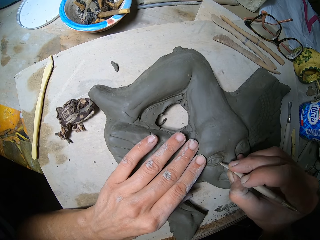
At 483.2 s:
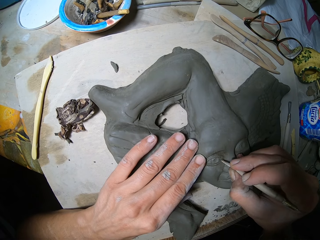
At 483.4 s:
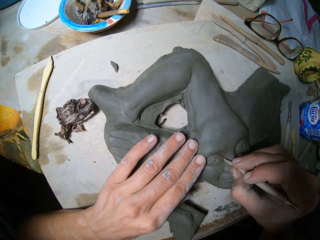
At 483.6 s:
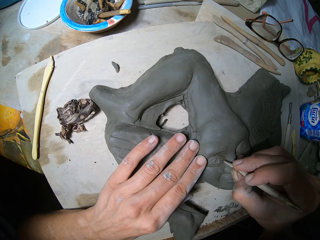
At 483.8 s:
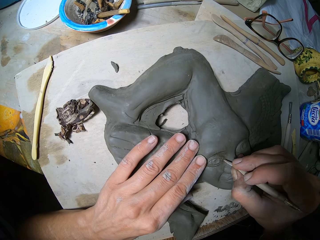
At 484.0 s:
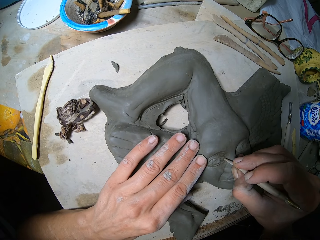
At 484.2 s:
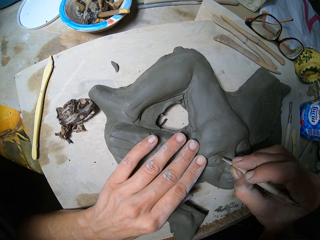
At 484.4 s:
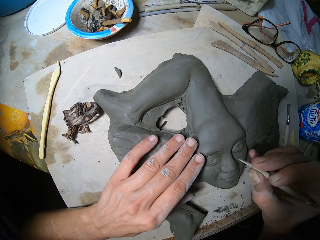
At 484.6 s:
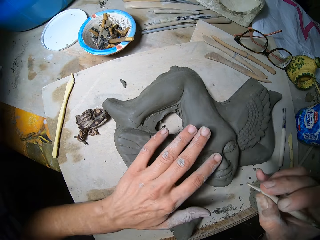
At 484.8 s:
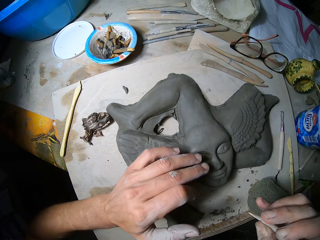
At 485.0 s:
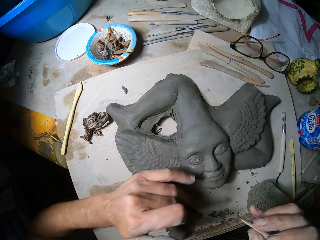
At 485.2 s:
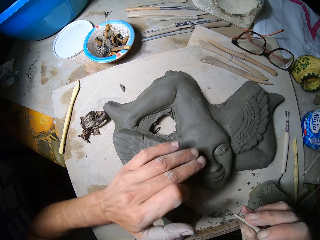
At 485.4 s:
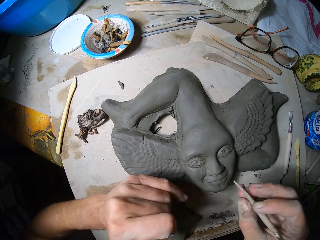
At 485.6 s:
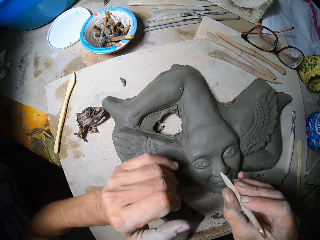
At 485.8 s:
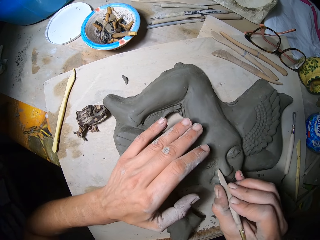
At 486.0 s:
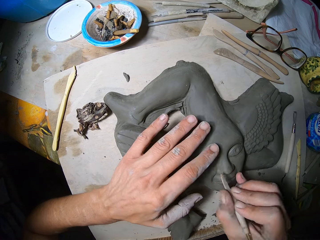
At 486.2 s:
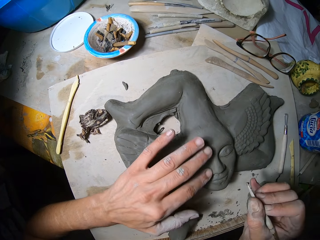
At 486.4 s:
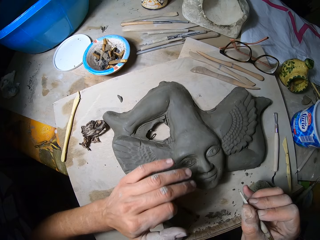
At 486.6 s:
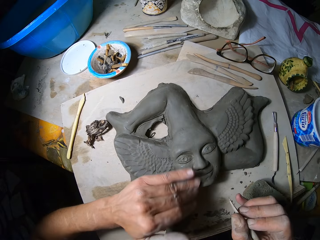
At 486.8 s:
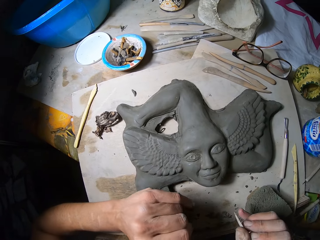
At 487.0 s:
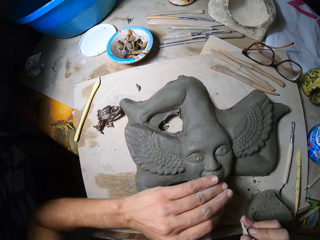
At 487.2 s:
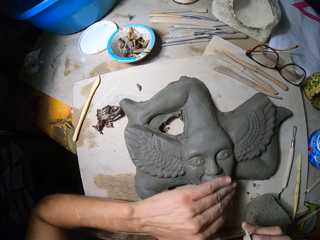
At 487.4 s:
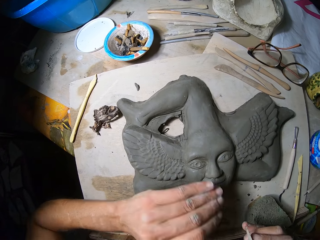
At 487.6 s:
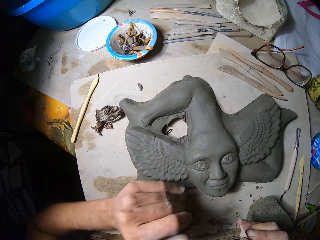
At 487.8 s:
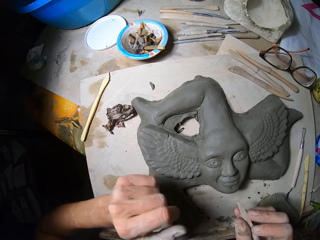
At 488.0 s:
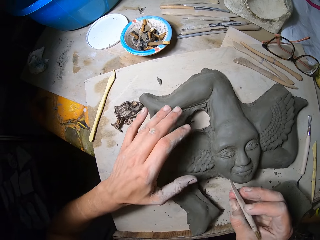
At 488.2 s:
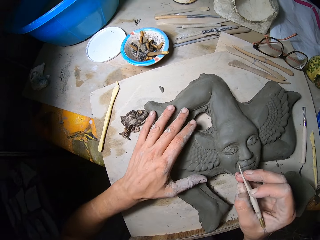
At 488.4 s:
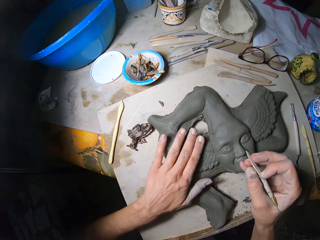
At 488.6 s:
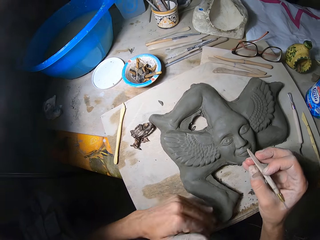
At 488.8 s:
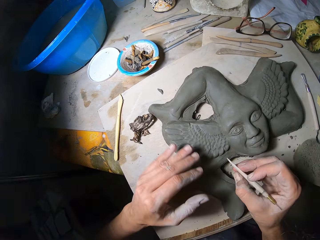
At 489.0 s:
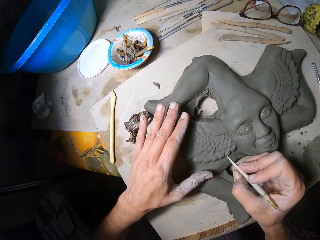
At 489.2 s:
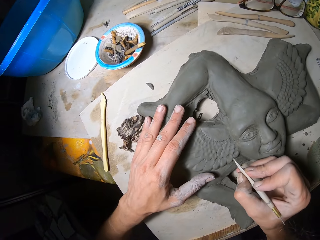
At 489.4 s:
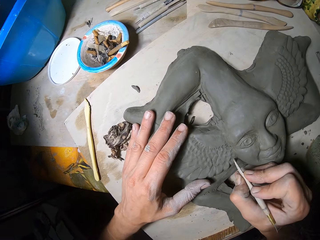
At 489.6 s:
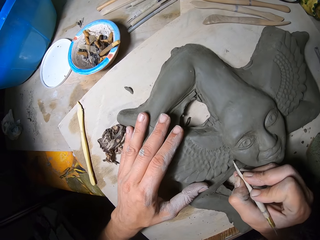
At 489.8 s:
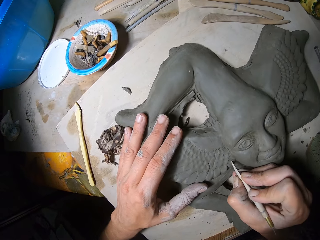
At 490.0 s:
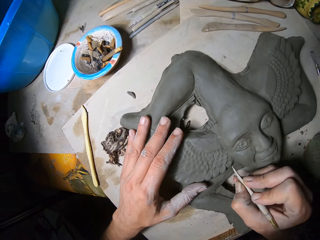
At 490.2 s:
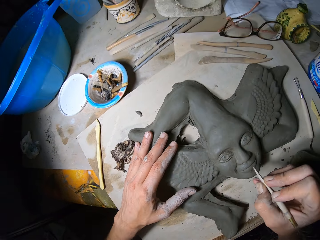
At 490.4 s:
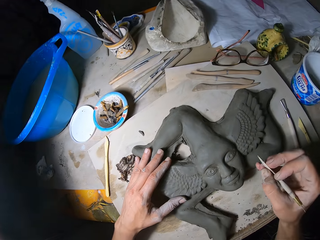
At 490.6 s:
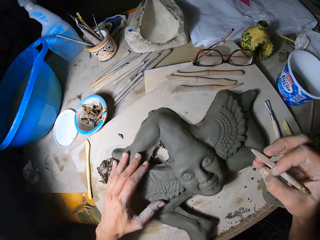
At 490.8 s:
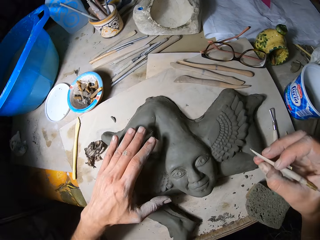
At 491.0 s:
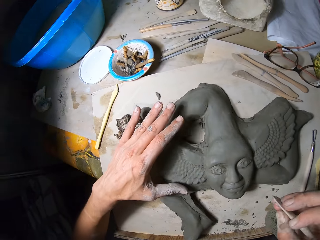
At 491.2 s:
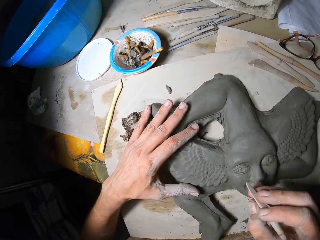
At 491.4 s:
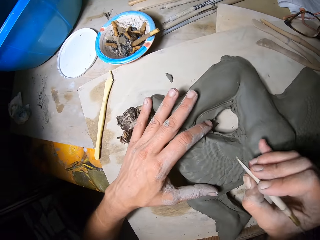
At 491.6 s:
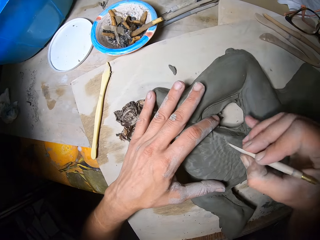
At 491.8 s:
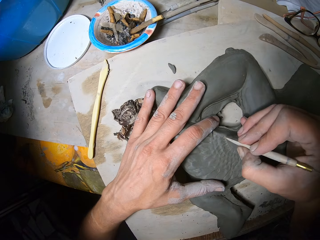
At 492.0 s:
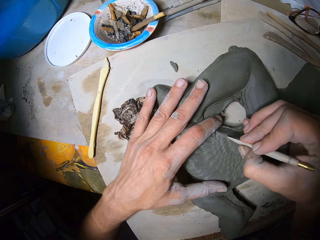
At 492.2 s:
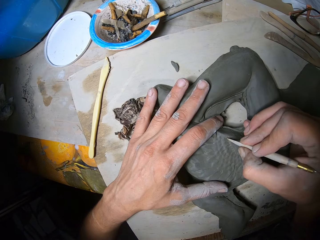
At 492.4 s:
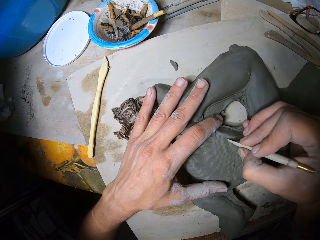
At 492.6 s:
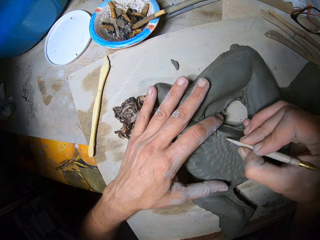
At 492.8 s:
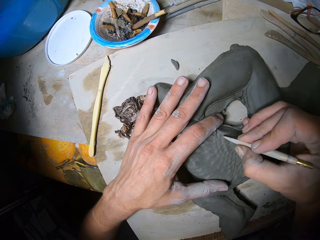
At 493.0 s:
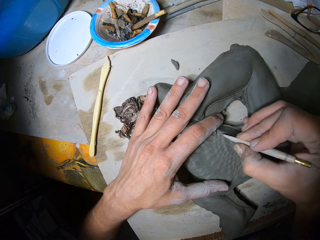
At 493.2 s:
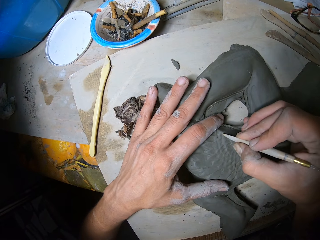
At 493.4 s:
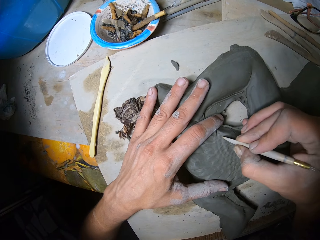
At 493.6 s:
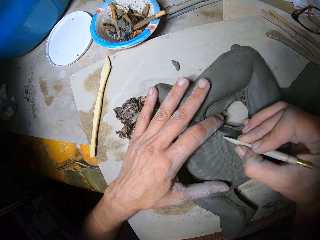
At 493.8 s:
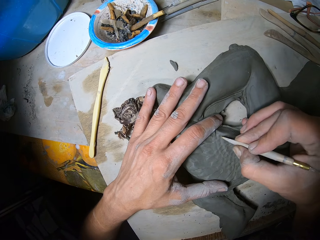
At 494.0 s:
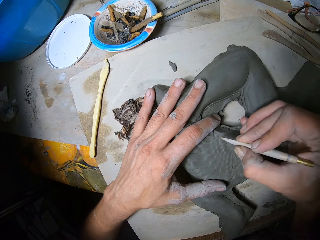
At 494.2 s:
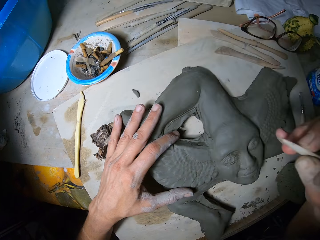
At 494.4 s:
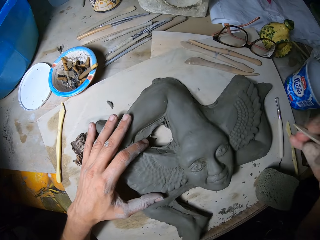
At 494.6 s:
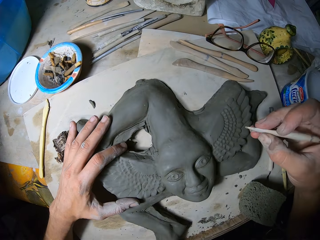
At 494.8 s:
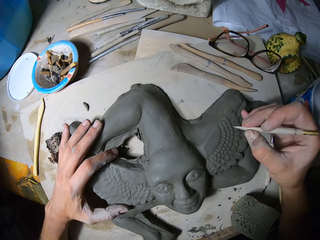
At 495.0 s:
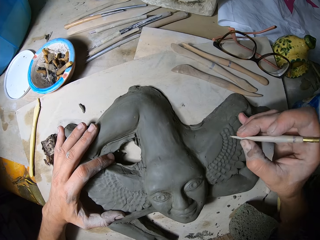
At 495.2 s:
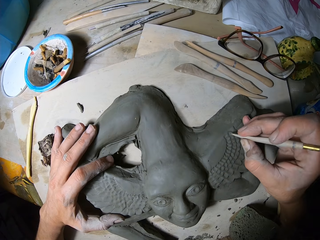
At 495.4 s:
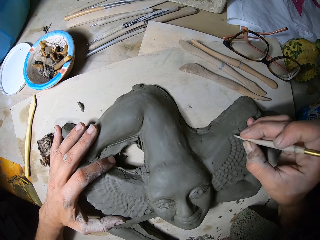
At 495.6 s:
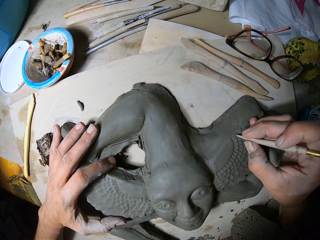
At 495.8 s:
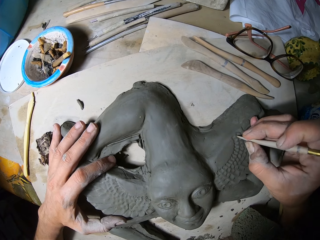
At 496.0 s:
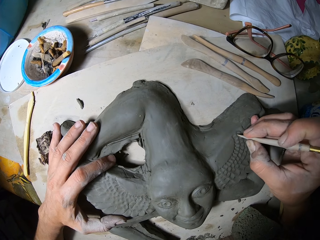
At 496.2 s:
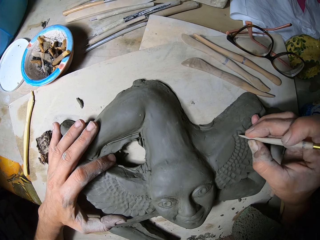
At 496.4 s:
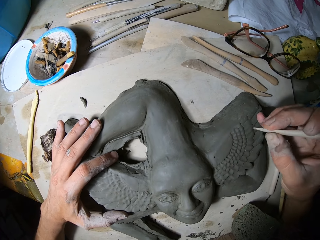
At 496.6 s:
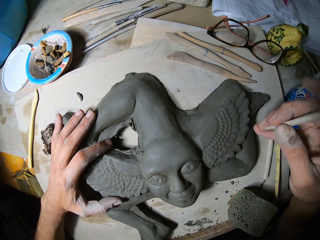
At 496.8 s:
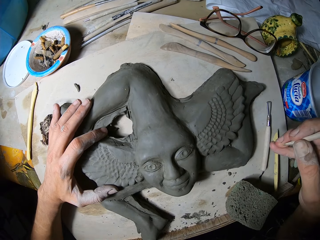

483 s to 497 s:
The camera wearer dusts the surface of the artwork or sculpture on the slate board on the work table with his left hand. He decorates the sculpture. He wipes the sculpture. He places his left hand on the sculpture and moves his hand around the sculpture. He carves the artwork on the slate board on the work table with the modelling tool in his right hand. He decorates the sculpture.

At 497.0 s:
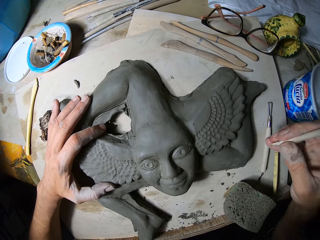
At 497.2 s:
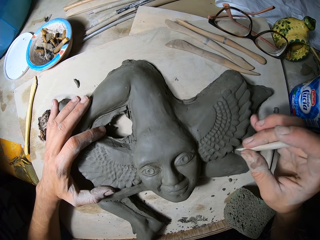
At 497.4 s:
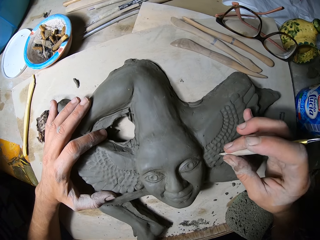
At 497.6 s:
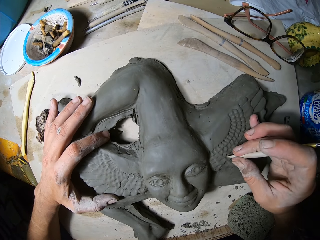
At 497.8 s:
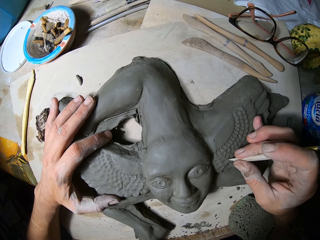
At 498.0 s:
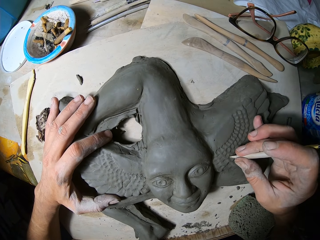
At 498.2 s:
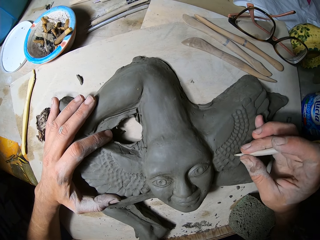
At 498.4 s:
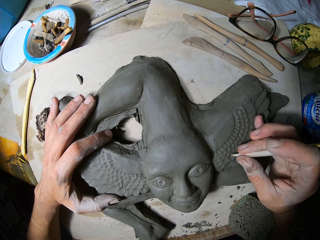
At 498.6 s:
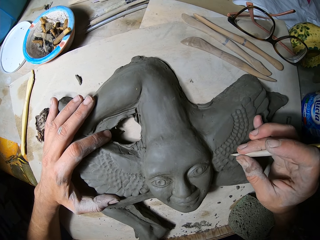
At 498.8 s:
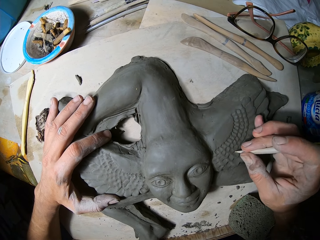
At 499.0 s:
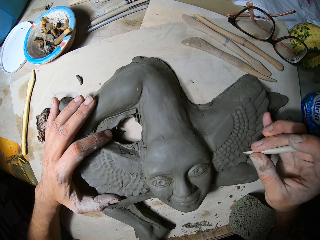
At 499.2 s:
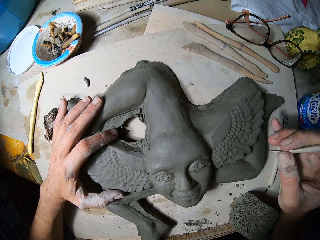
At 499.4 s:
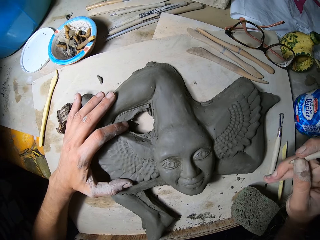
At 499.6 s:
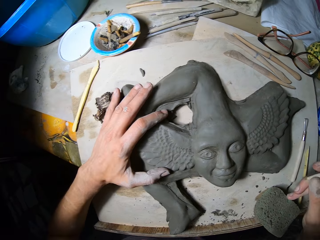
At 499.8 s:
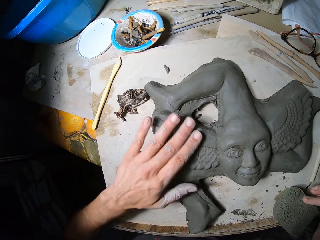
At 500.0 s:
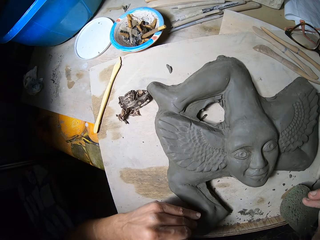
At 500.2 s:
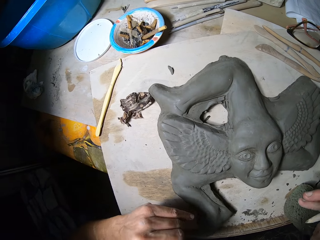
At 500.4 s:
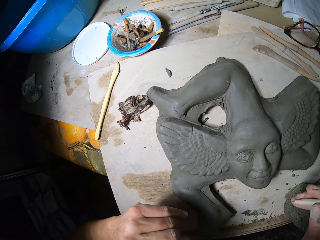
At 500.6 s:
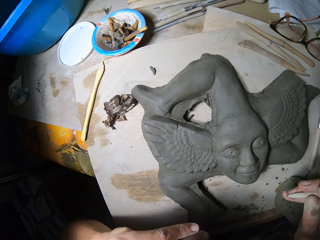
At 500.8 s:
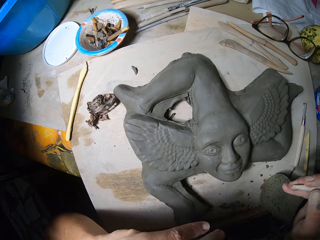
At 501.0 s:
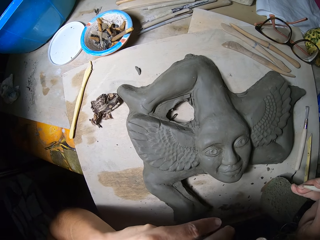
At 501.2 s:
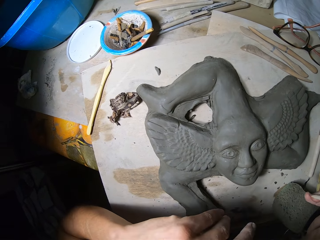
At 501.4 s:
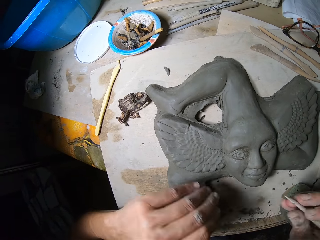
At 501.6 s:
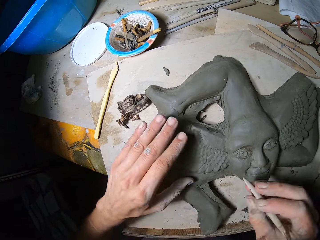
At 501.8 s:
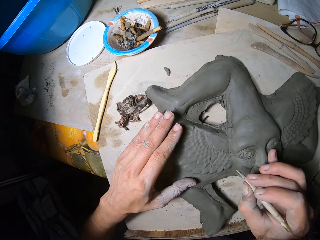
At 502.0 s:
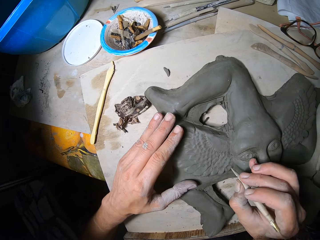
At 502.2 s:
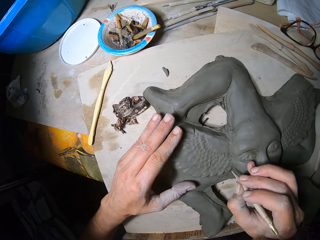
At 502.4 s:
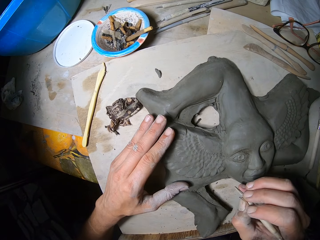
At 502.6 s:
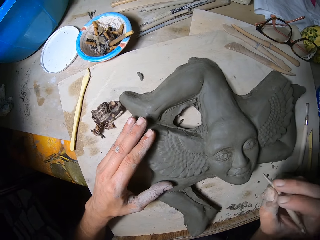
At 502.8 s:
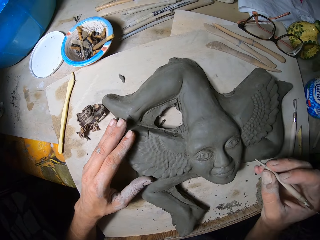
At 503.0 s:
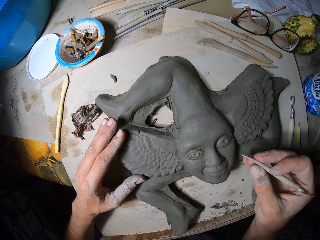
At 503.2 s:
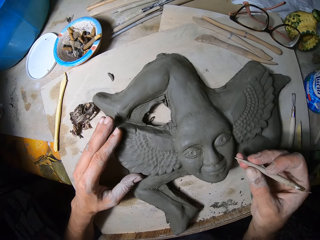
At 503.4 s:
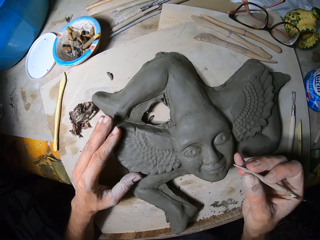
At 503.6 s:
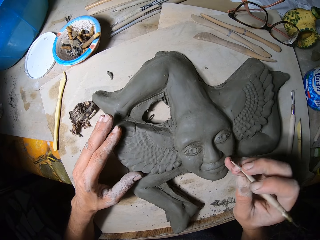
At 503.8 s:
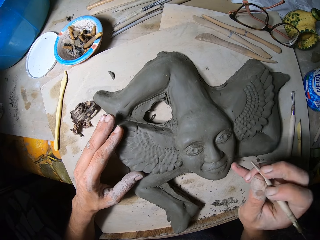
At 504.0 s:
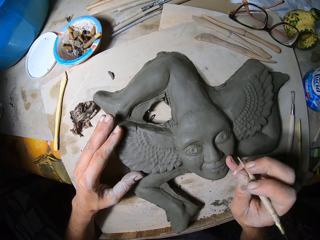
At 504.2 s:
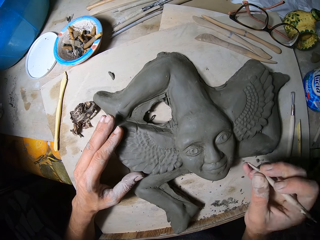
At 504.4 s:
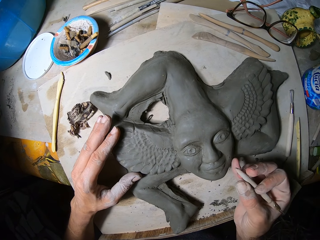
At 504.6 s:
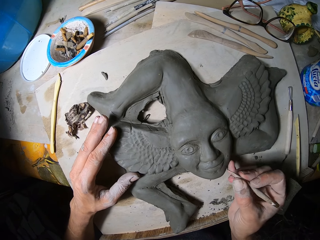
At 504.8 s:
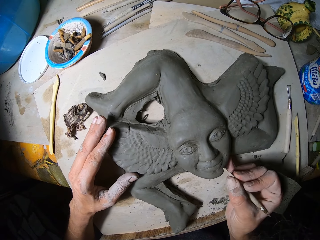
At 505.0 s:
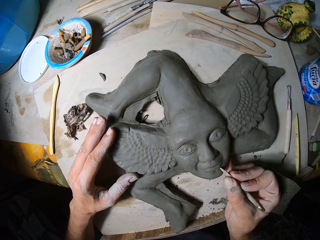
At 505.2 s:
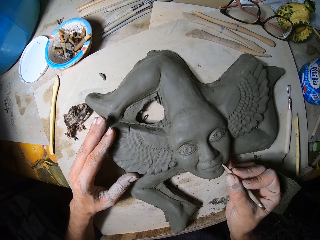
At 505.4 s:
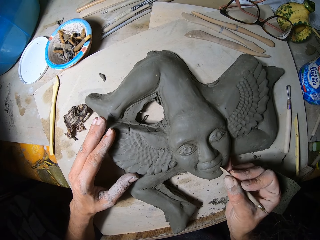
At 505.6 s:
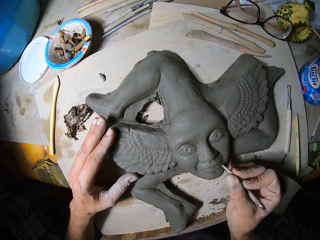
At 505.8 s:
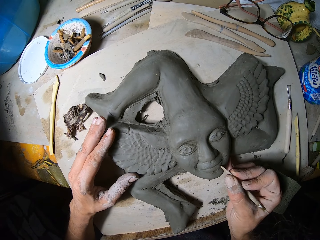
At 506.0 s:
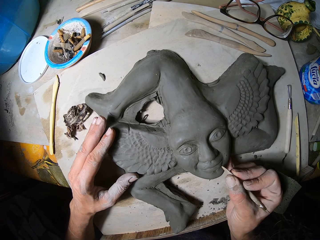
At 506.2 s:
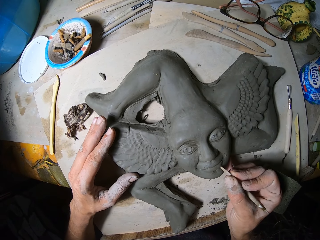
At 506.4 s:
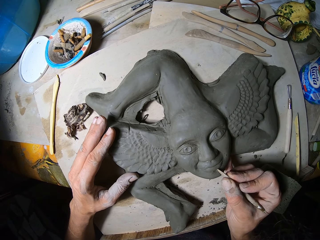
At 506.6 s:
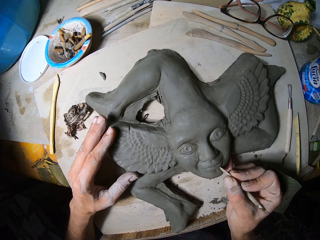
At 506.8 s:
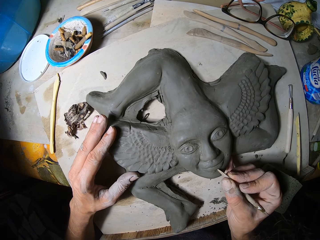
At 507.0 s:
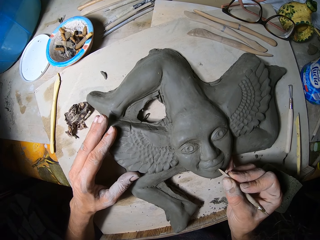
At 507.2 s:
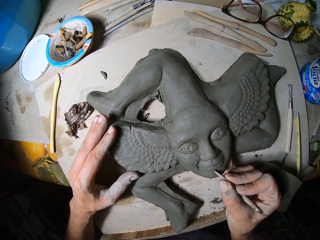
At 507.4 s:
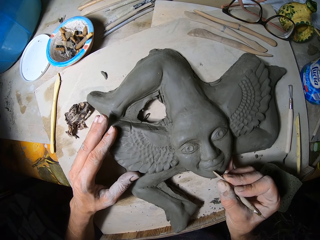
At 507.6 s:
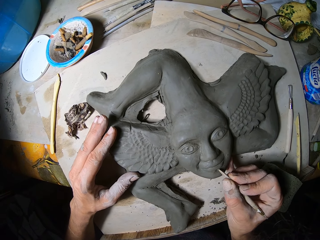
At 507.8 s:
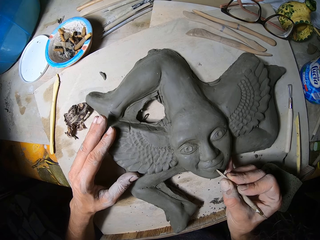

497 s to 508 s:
The camera wearer dusts the surface of the artwork or sculpture on the slate board on the work table with his left hand. He stares at the sculpture. He places his left hand on the sculpture. He dusts the surface of the artwork on the slate board on the work table with his pinkie finger. He decorates the sculpture. He carves the artwork on the slate board on the work table with the modelling tool in his right hand.
